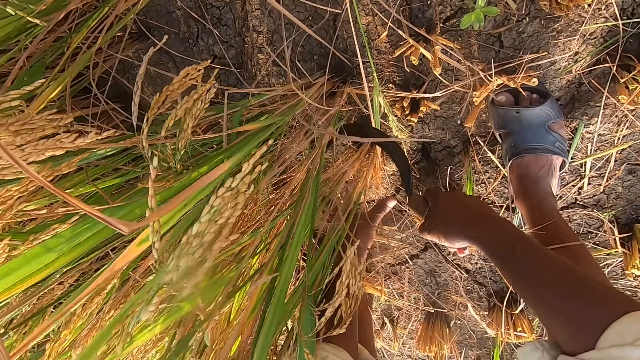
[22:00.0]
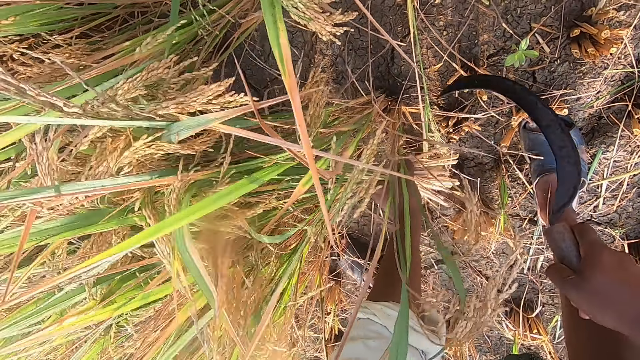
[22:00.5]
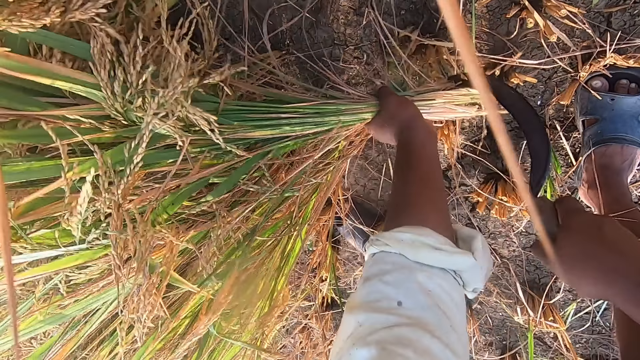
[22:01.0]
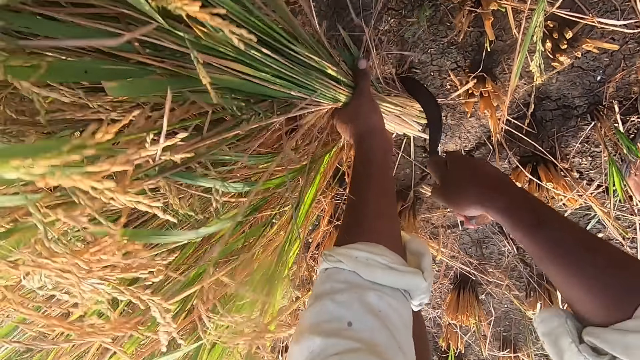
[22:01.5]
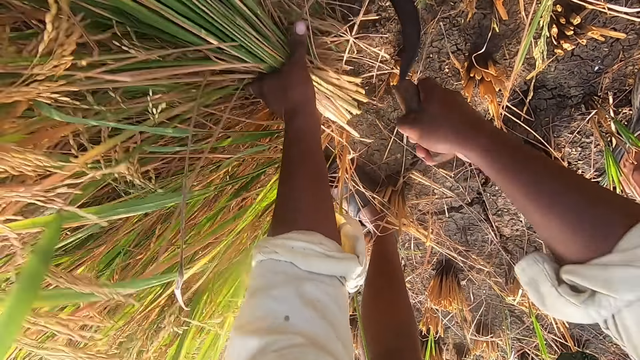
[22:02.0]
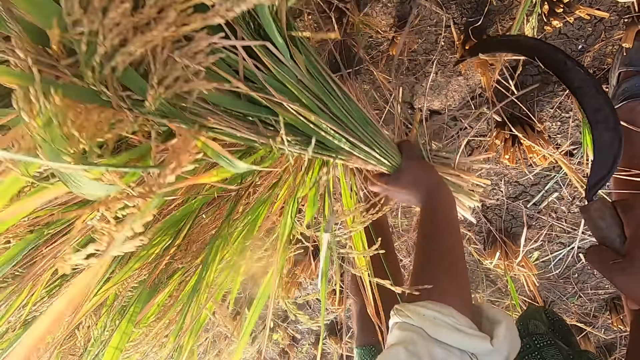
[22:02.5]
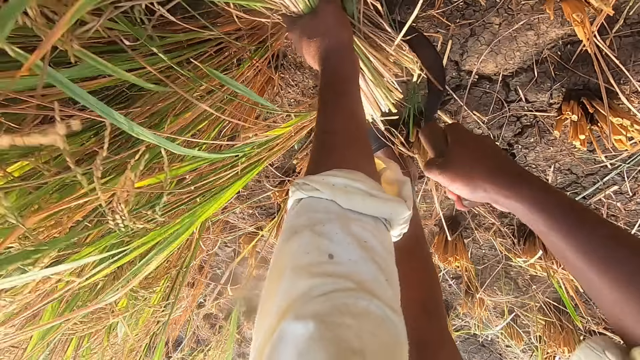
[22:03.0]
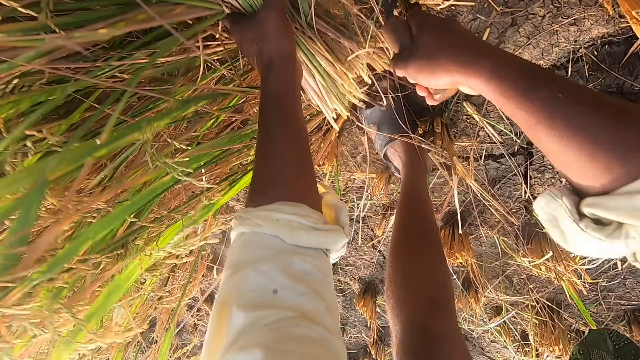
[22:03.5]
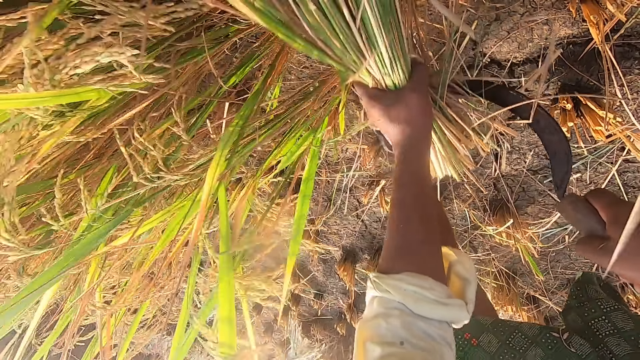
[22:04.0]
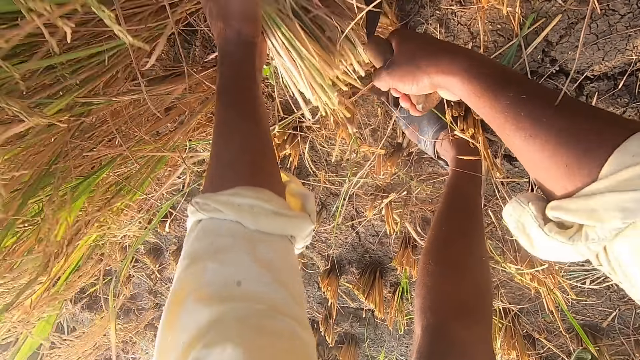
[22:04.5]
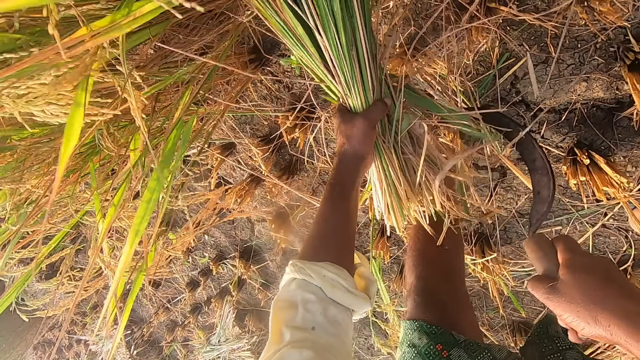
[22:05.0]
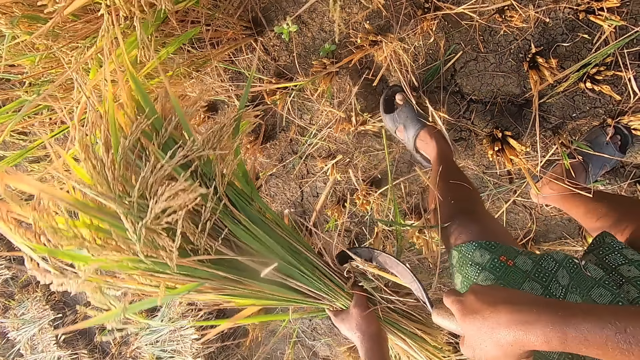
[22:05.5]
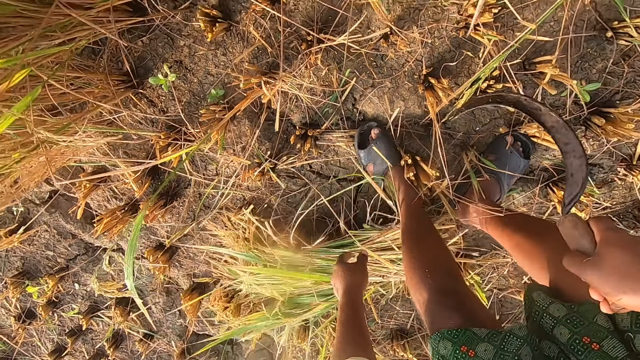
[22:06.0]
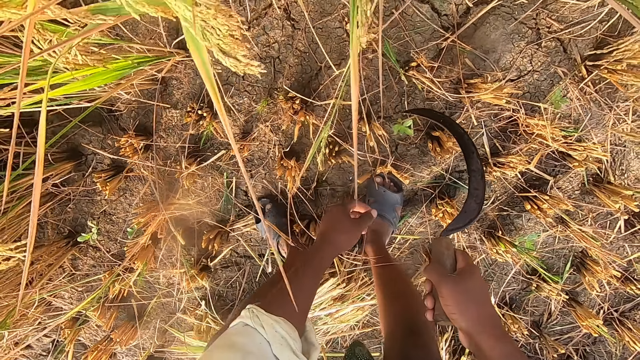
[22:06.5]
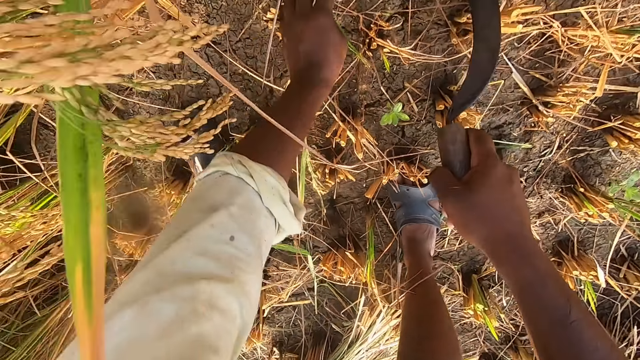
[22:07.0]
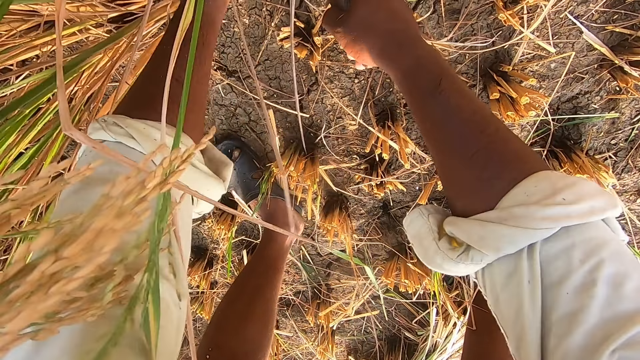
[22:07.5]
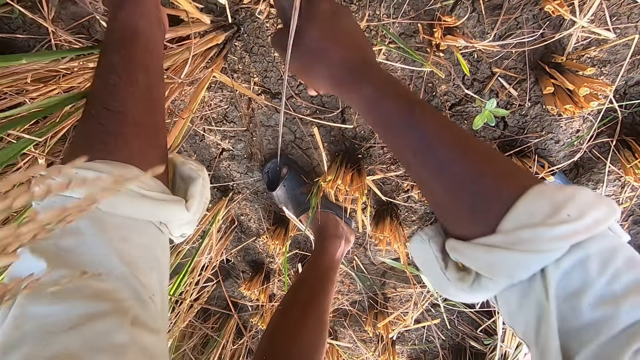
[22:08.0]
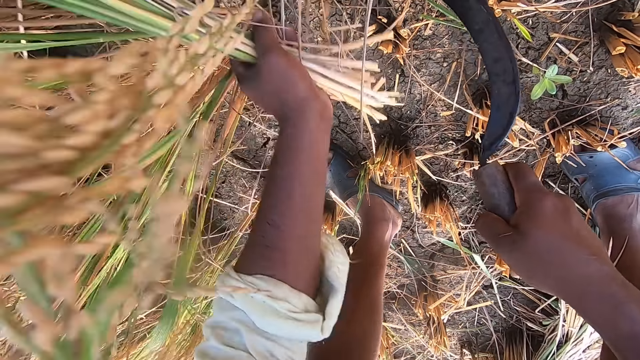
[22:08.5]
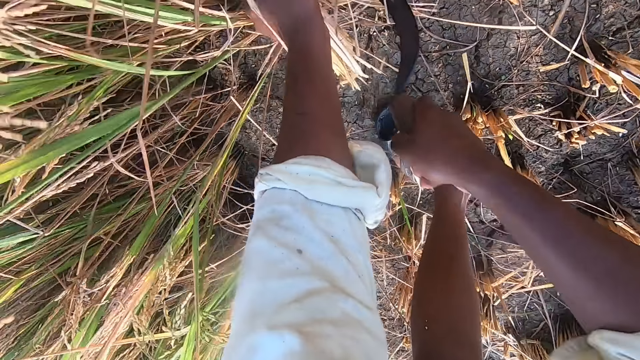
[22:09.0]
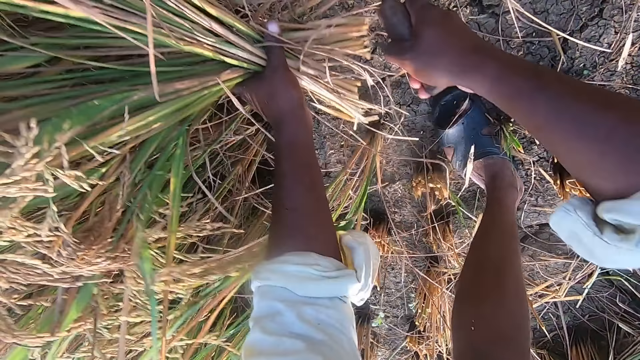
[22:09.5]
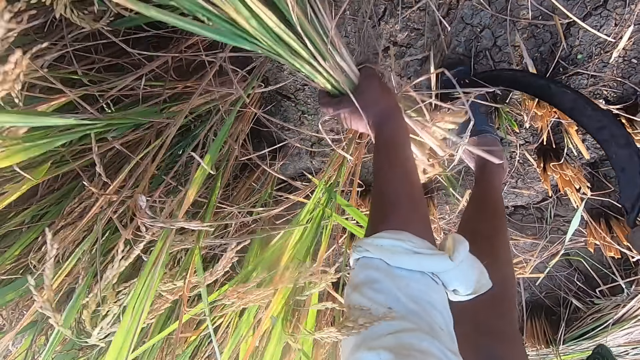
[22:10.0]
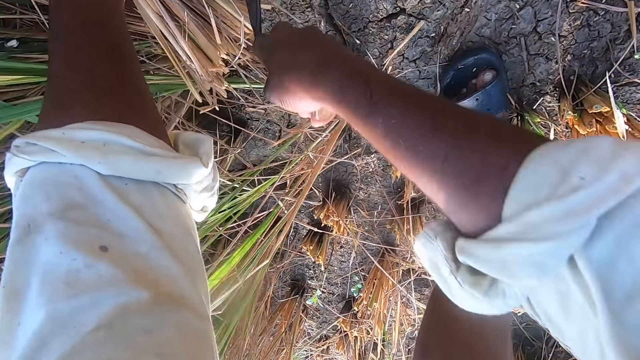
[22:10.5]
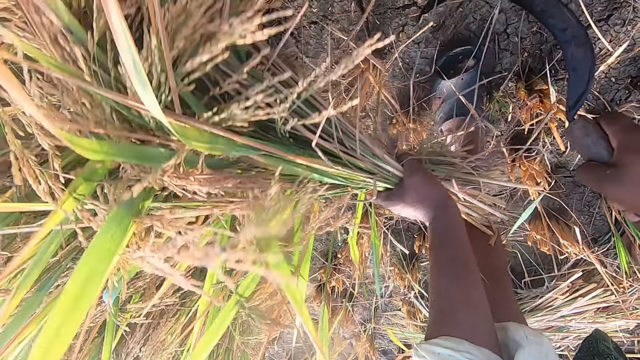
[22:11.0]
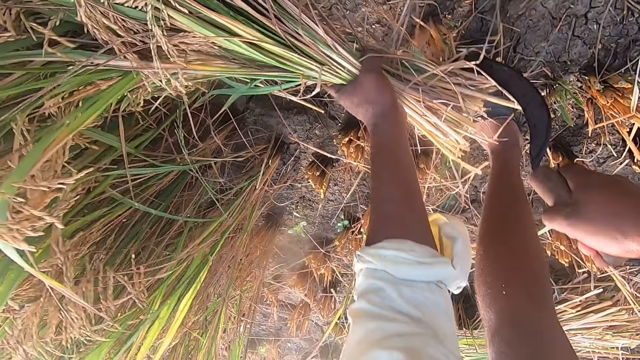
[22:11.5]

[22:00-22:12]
The camera wearer bends downwards. They hold the rice plants and cut the rice plants from the ground with a sickle. They move around. They drop the rice plants on the ground. They move around. They hold the rice plants and cut the rice plants from the ground with the sickle.

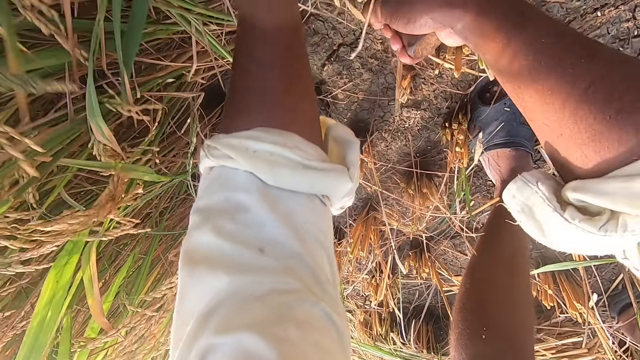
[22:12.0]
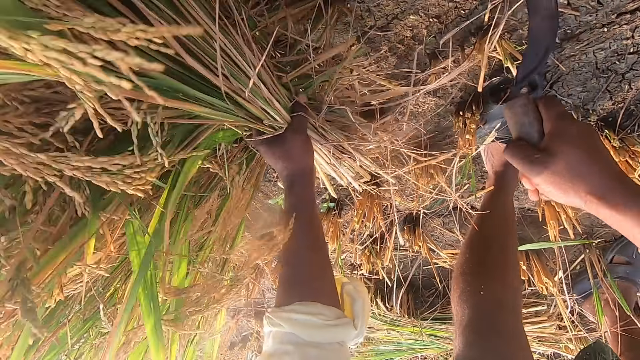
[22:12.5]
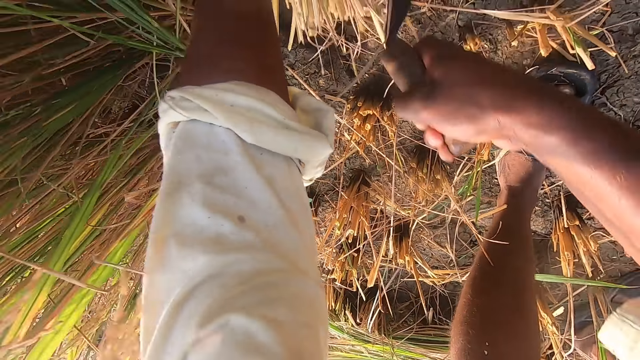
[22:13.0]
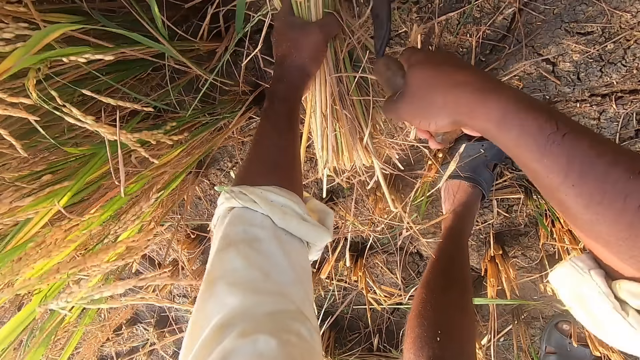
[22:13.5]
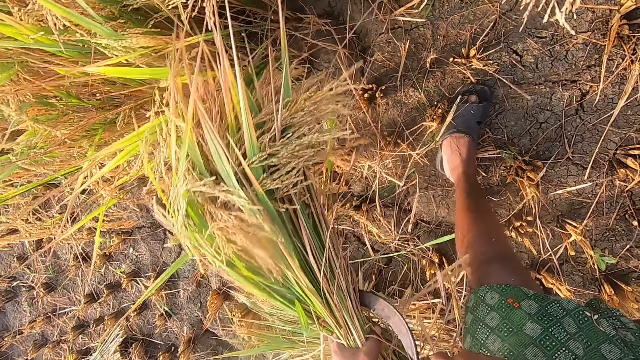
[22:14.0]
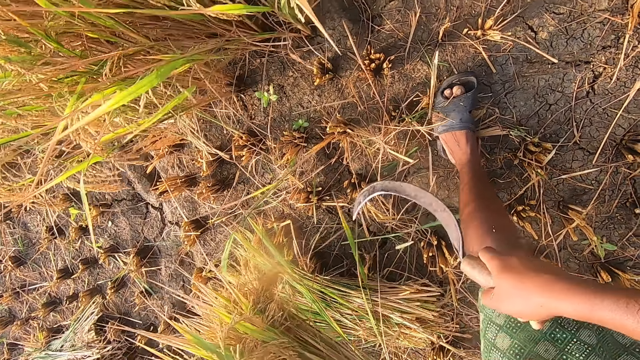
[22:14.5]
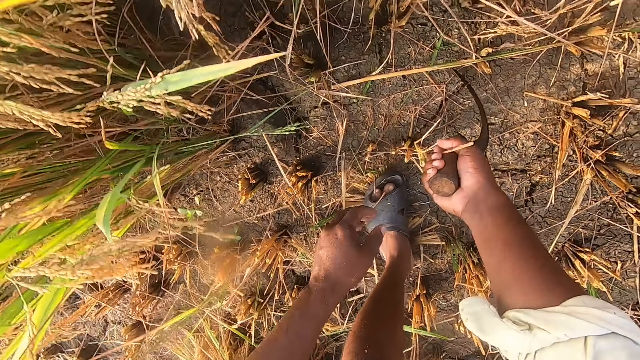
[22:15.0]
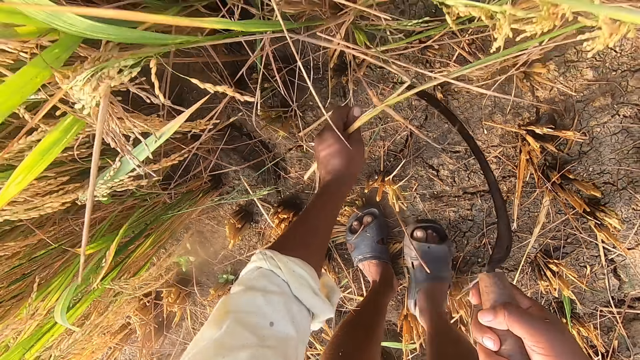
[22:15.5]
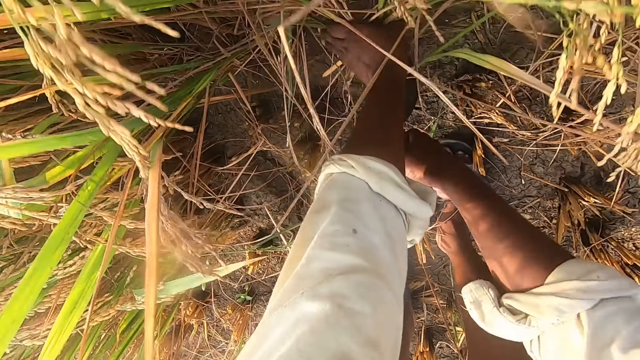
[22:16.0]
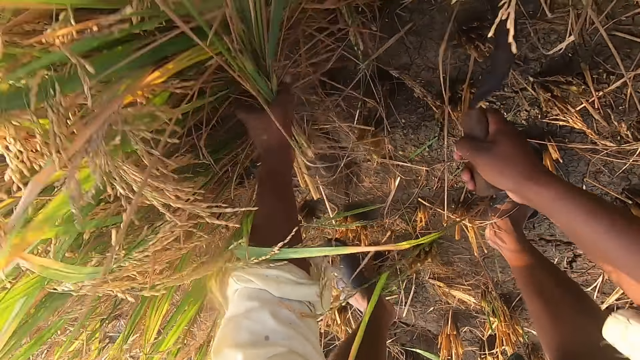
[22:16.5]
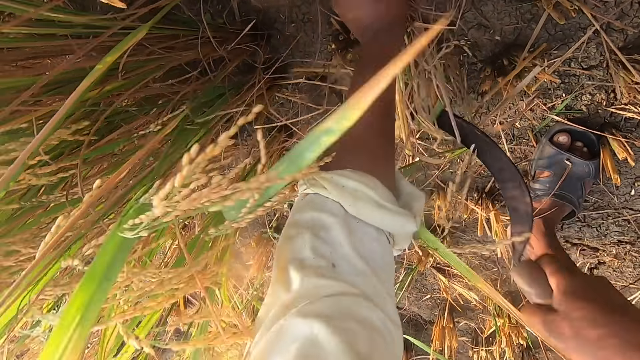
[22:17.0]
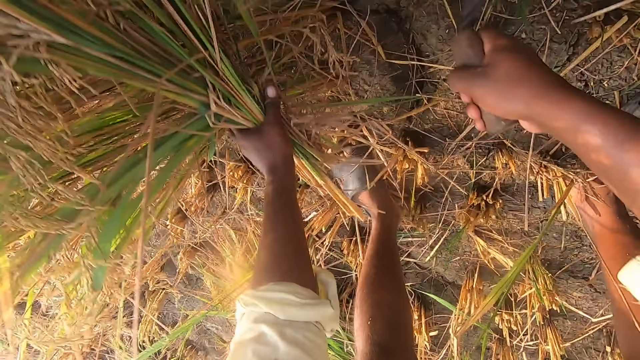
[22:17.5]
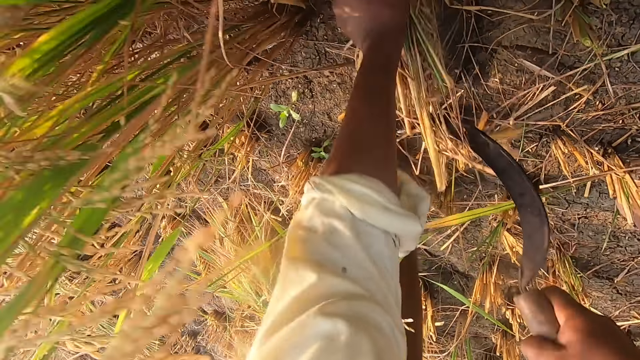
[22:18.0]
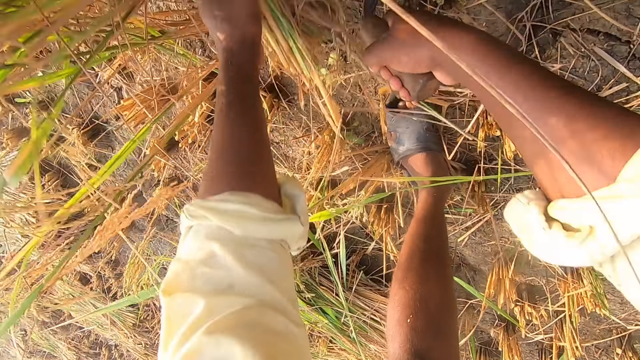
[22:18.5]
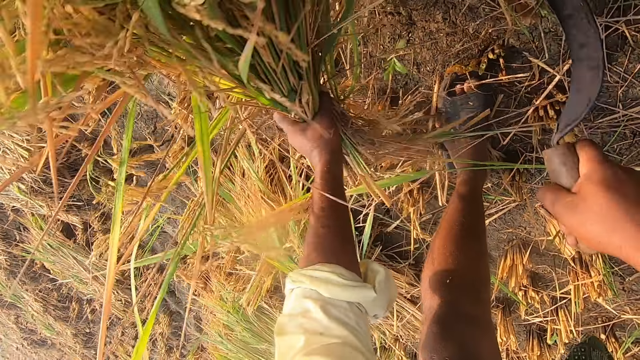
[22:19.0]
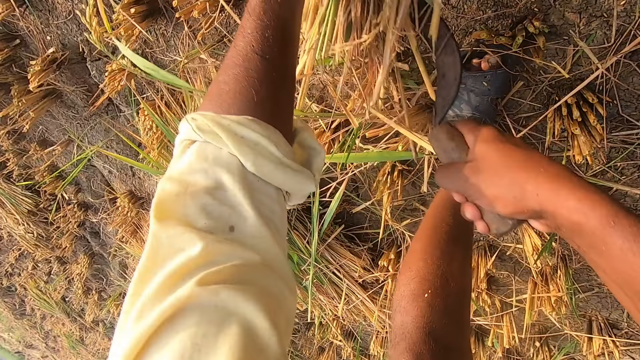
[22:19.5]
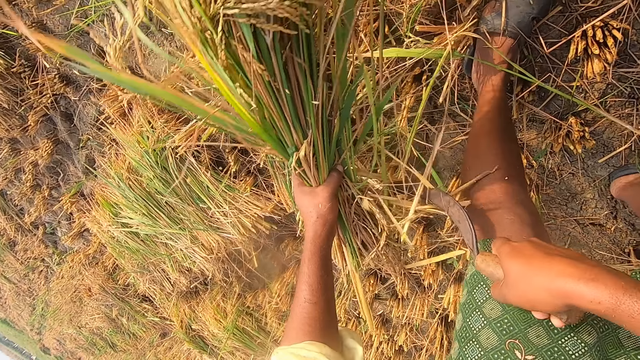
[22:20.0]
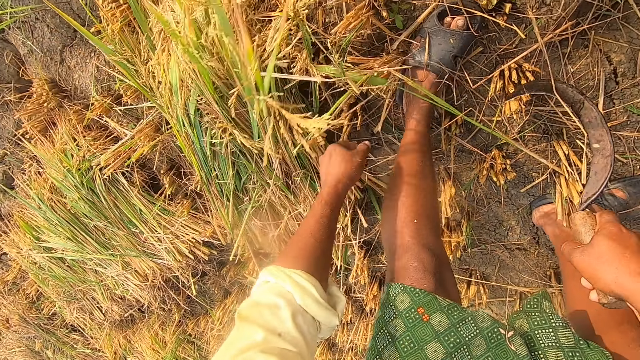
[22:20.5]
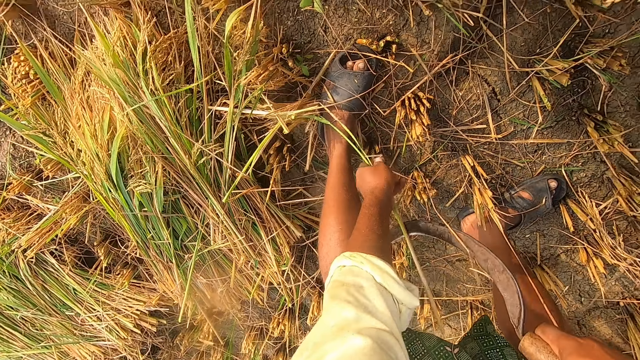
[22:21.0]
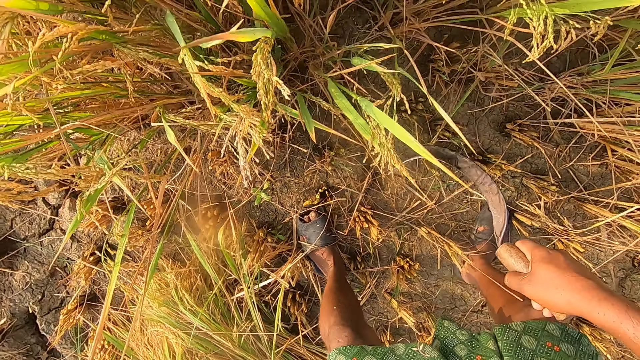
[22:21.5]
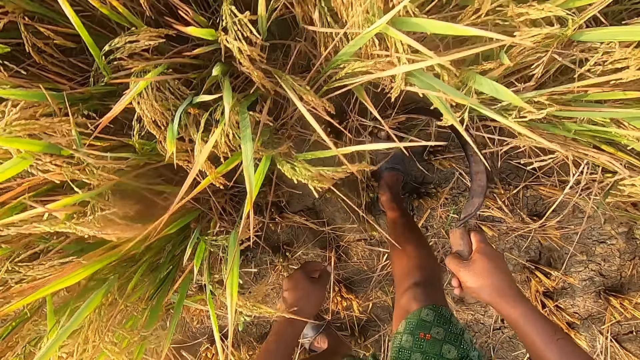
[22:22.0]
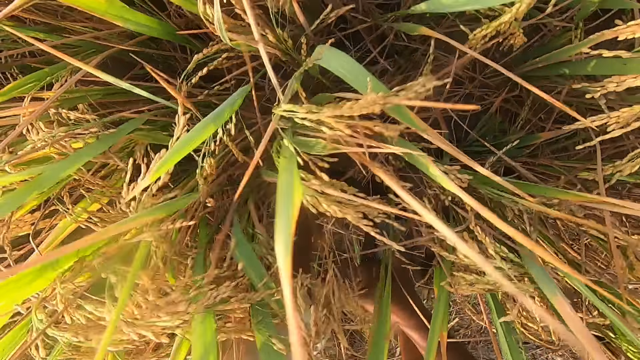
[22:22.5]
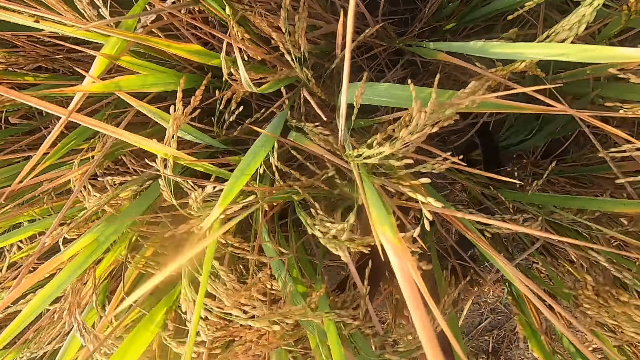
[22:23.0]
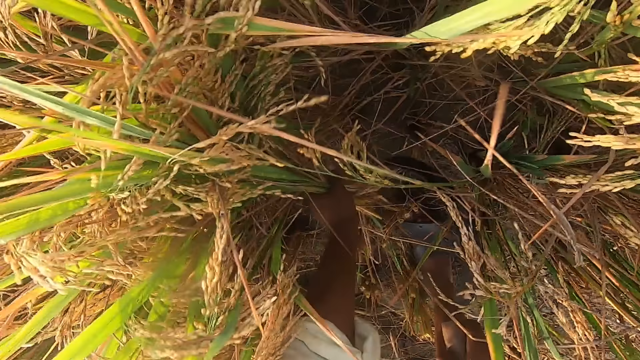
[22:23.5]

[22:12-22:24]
The camera wearer moves around. They drop the rice plants on the ground. They move around. They pick up a rice plant on the ground with a sickle. They pick up a rice plant on the ground with a hand. They move around. They hold the rice plants and cut the rice plants from the ground with the sickle. They drop the rice plants on the ground. They pick up a rice plant on the ground with the sickle. They pick up a rice plant on the ground with a hand. They drop the rice plant on the ground. They move around. They hold the rice plants and cut the rice plants from the ground with the sickle.
